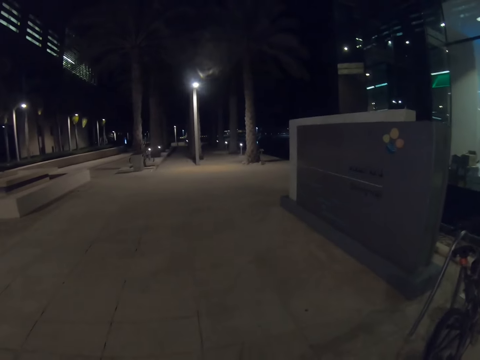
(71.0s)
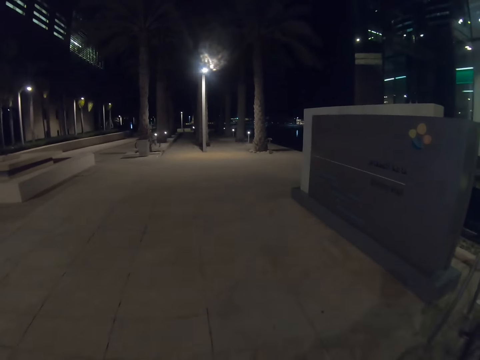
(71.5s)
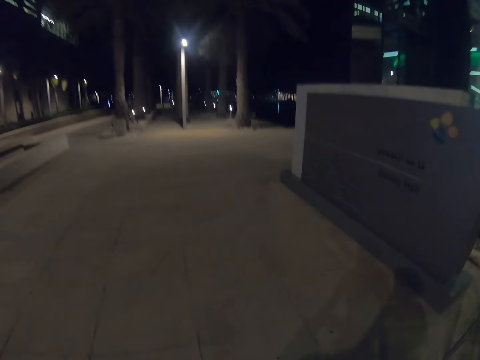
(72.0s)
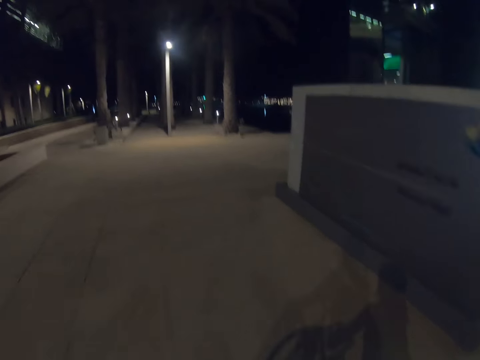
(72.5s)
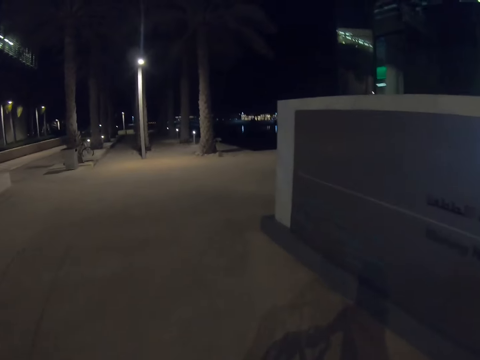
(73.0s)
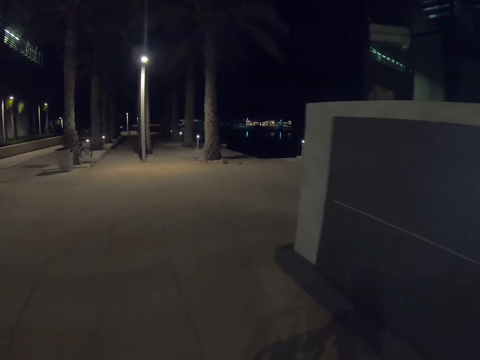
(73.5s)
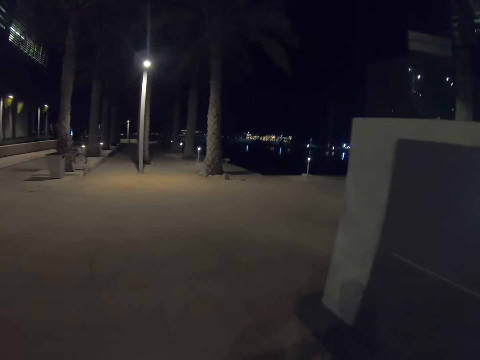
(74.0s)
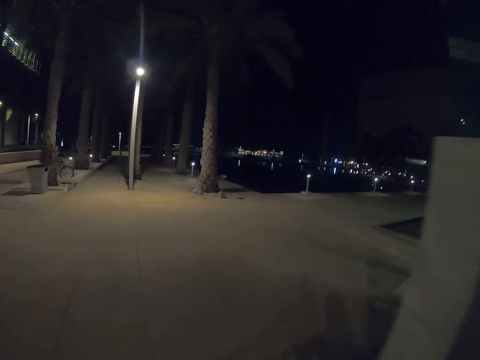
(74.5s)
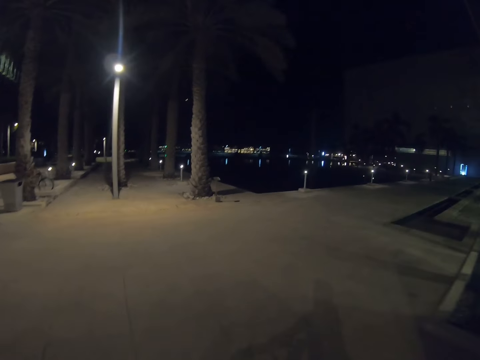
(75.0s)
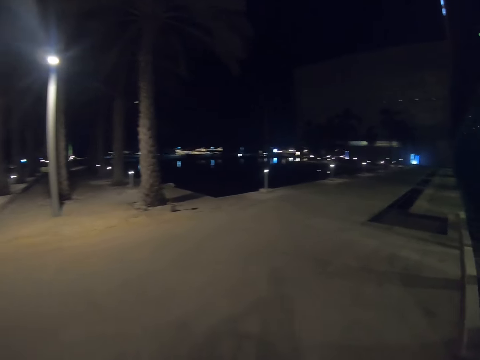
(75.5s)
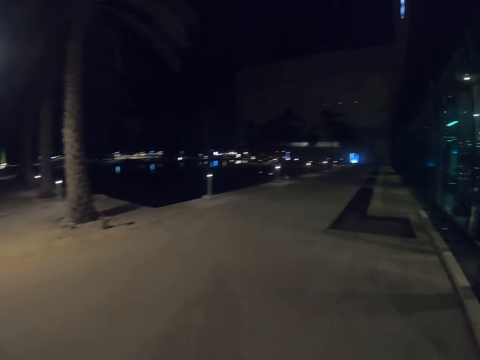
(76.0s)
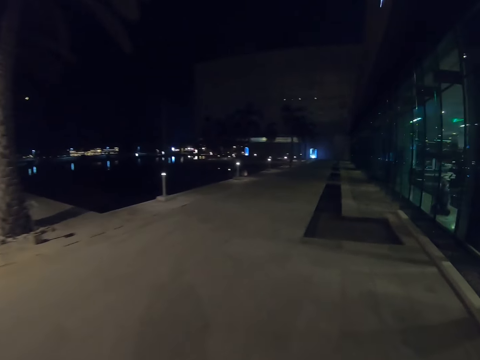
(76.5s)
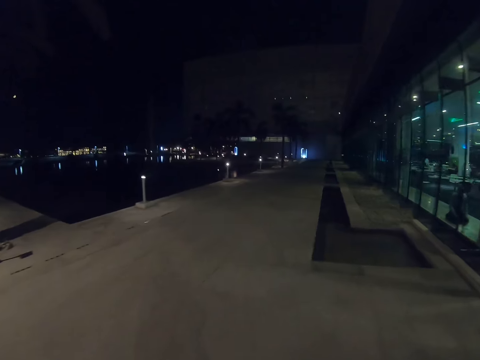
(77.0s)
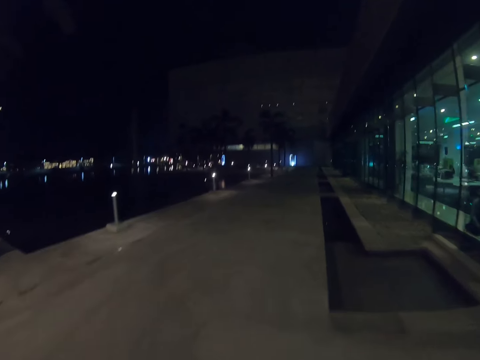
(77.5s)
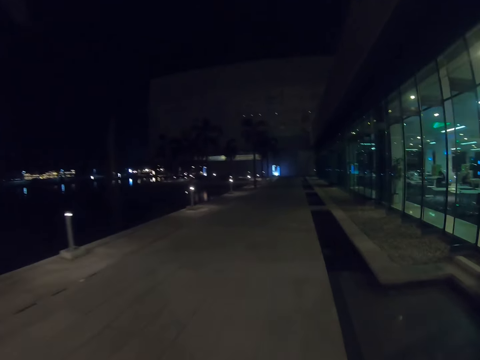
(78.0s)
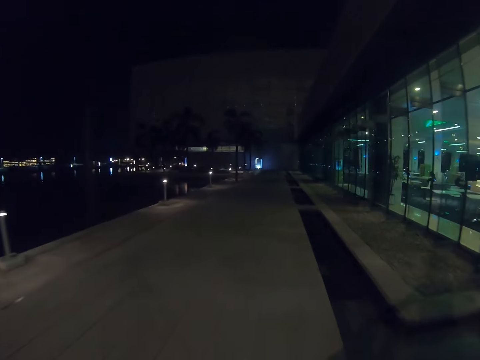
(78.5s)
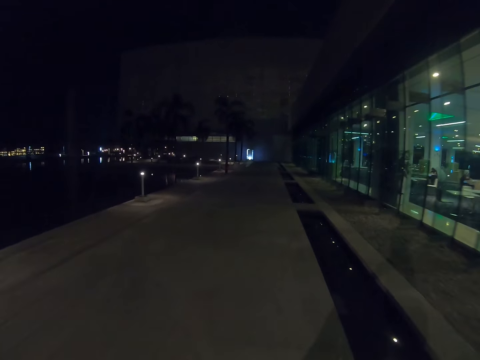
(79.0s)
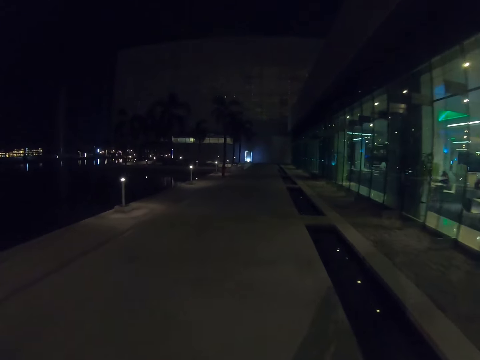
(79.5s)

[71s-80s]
The camera wearer rides on the bicycle.

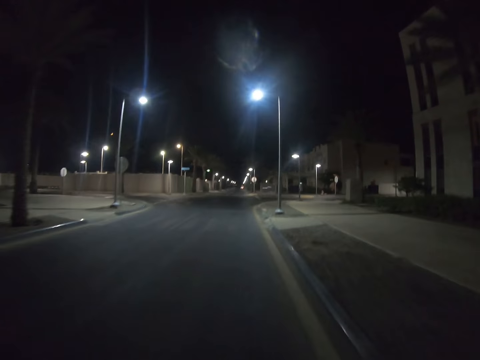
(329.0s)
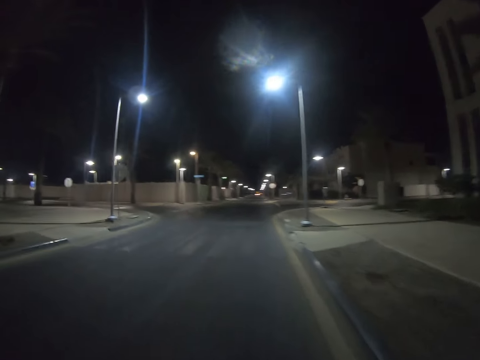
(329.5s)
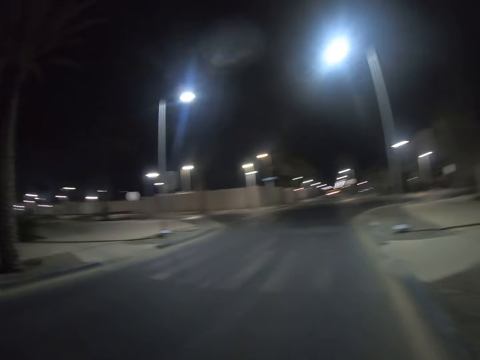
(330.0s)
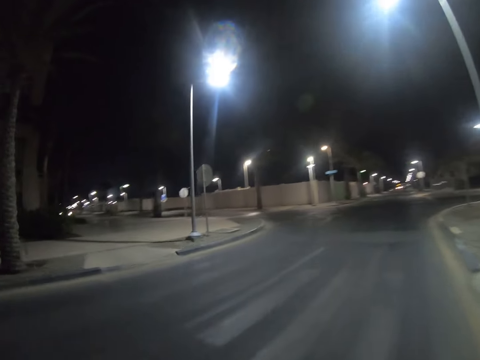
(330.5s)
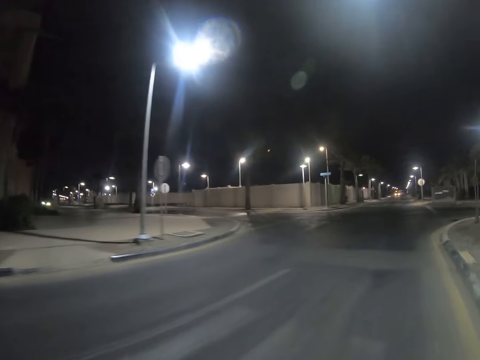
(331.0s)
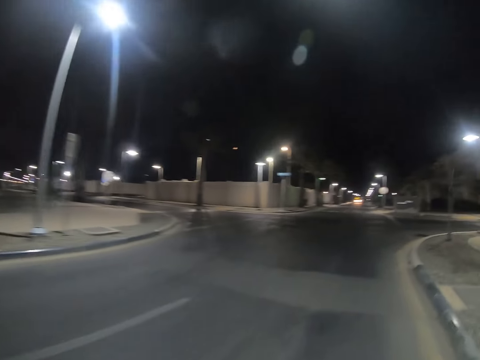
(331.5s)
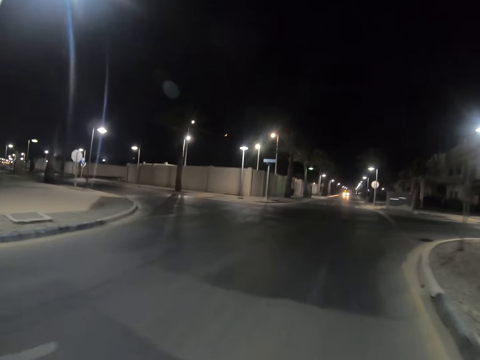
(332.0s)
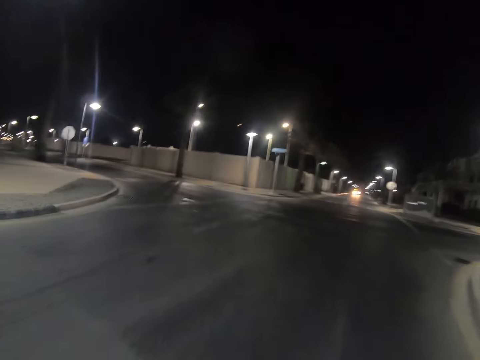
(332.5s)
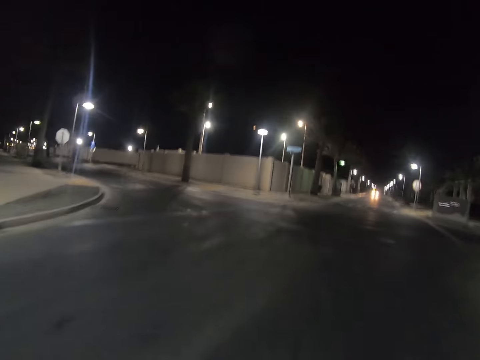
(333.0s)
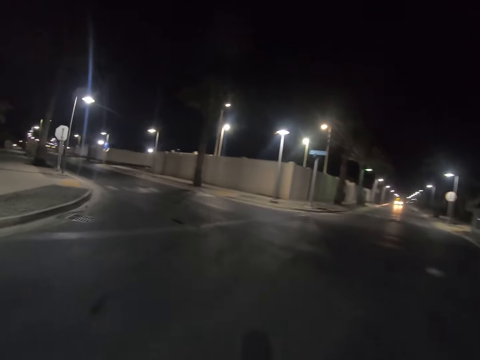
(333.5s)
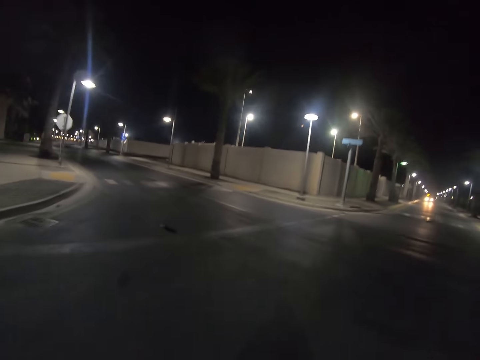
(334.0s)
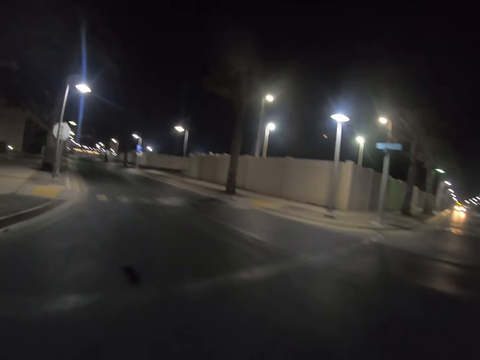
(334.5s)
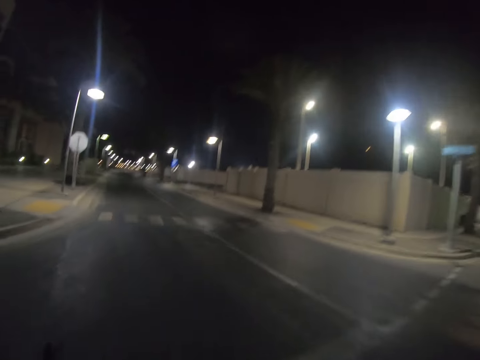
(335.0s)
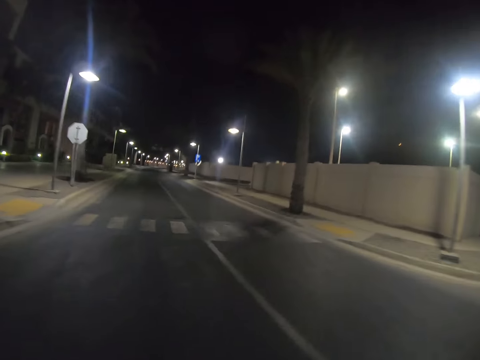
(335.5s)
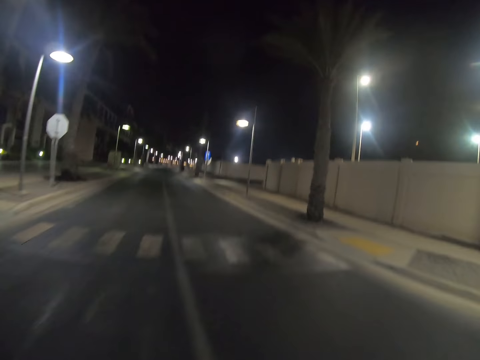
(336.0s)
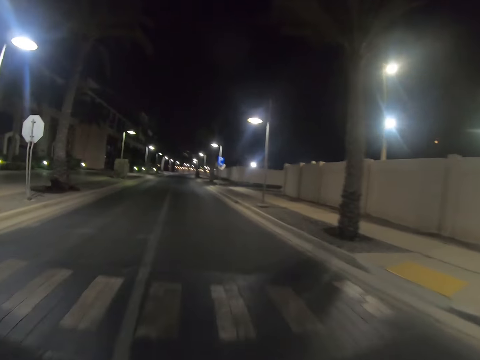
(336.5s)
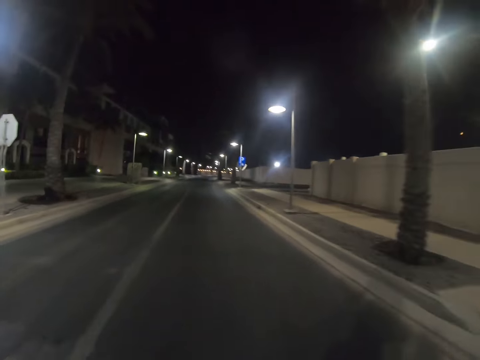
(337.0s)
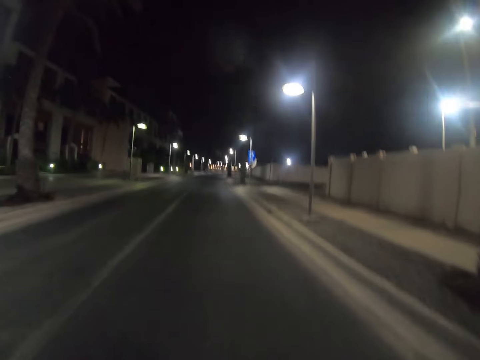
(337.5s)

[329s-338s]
The camera wearer turns and looks to the left side of the road. They turn left.

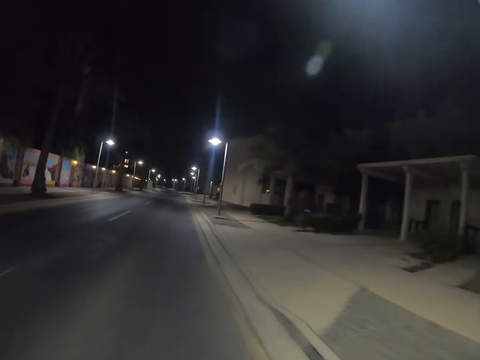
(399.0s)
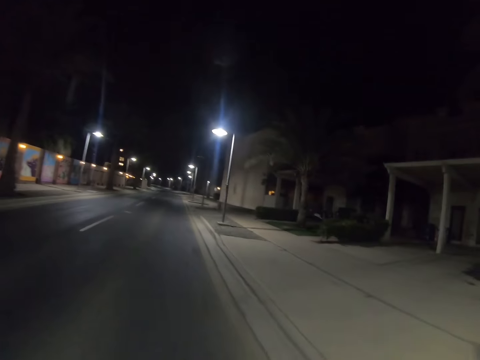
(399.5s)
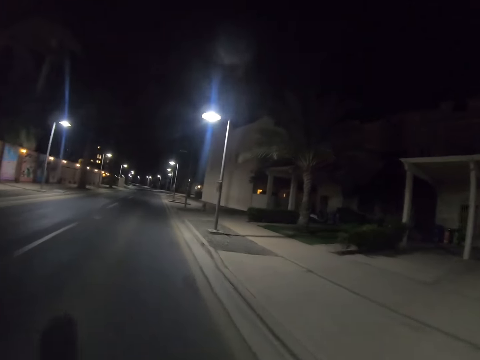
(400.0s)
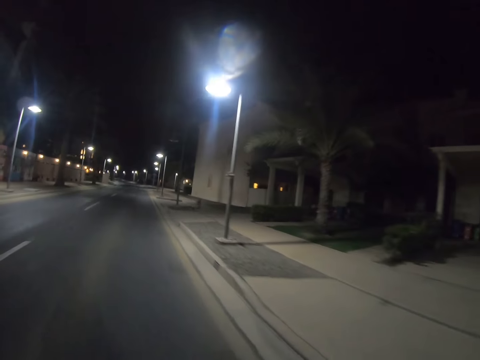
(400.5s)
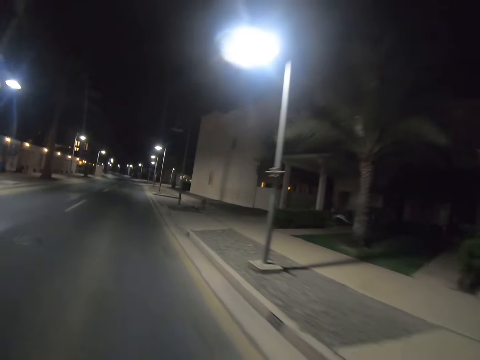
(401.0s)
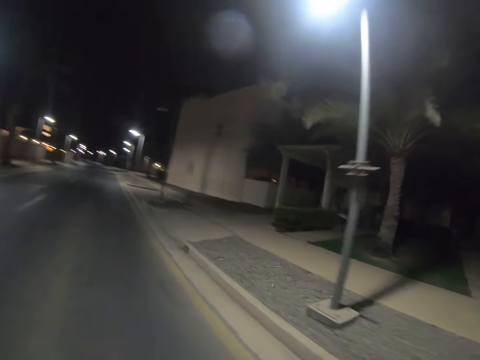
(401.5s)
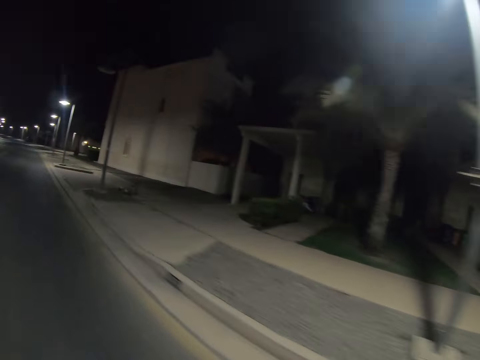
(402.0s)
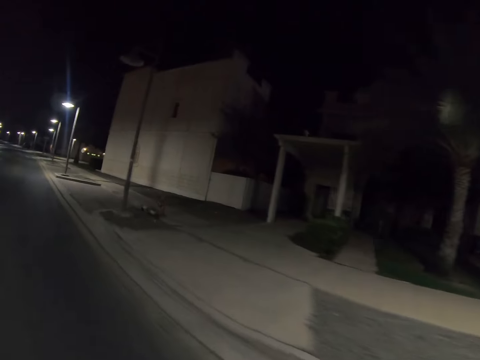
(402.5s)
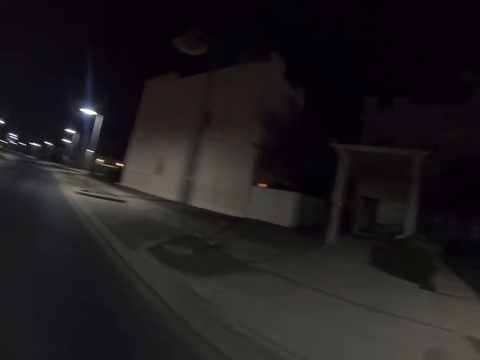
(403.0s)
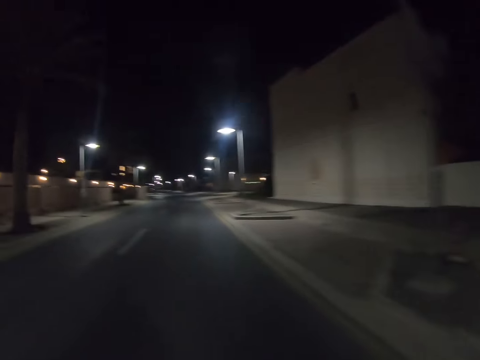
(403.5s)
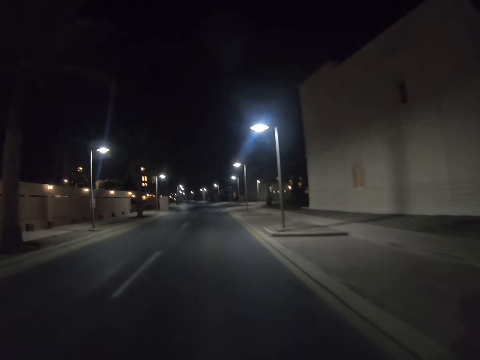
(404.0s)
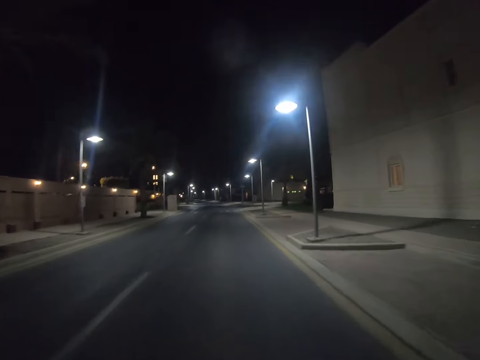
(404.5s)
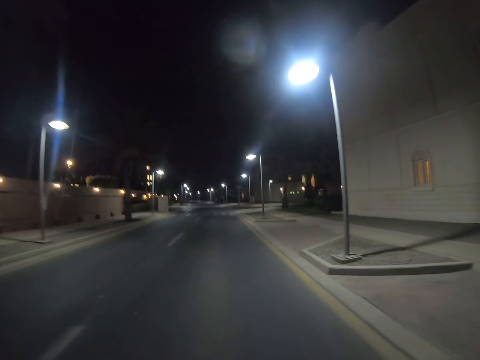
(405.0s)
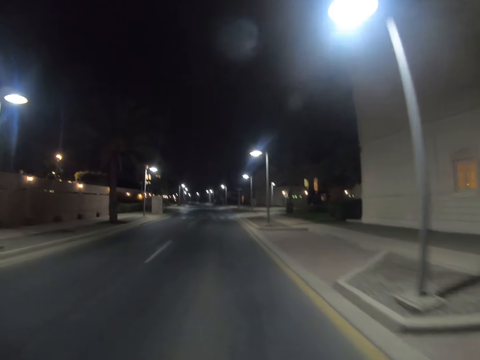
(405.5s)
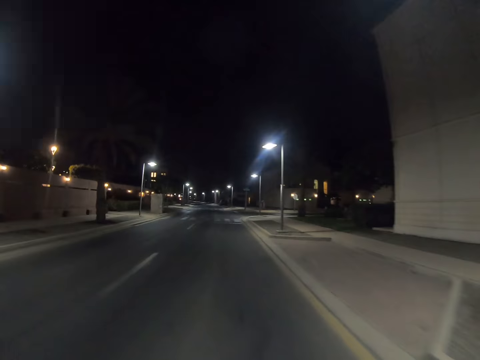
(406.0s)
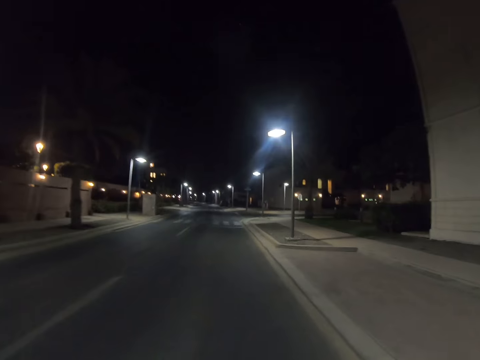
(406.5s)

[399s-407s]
The camera wearer rides a bicycle. They turn and look to the right side of the road.
